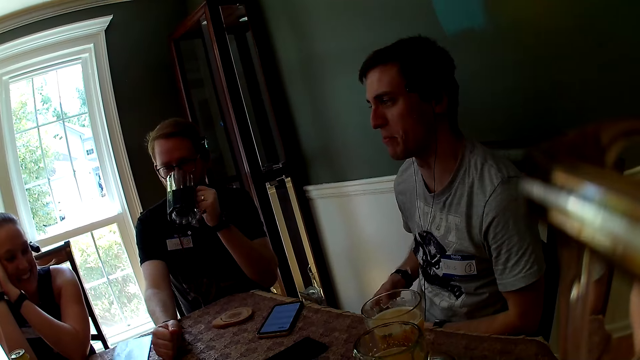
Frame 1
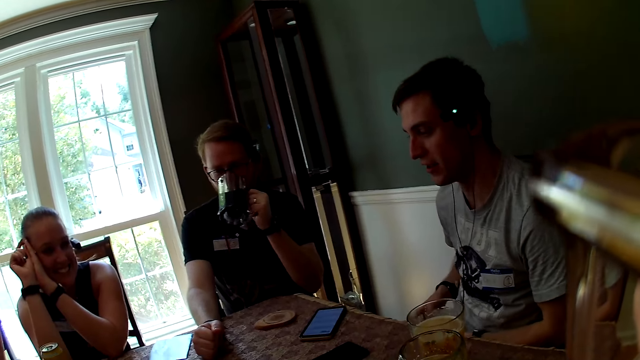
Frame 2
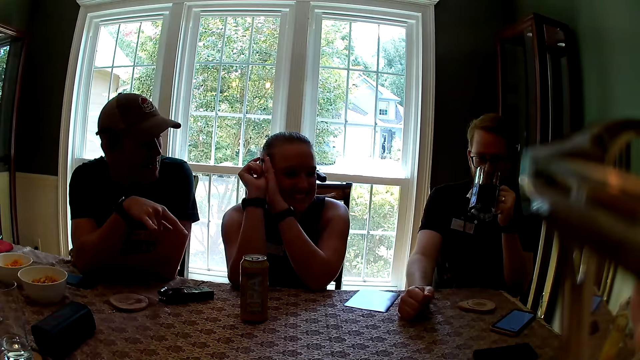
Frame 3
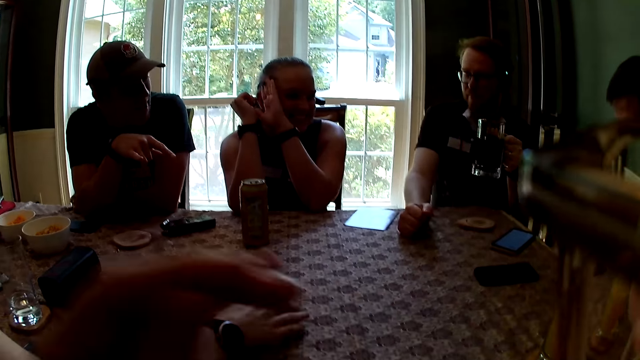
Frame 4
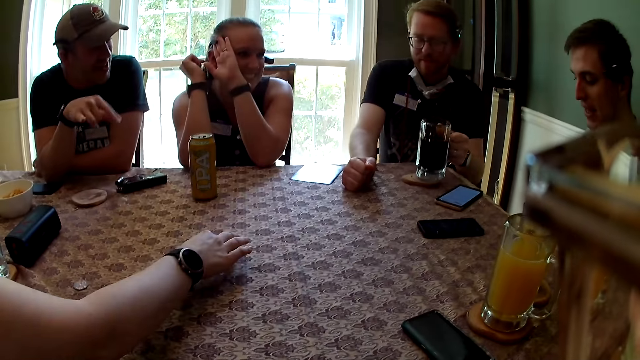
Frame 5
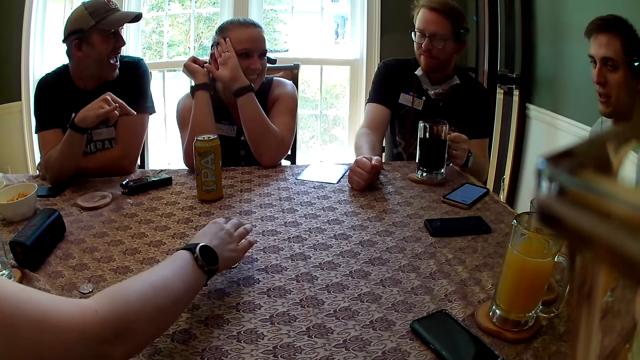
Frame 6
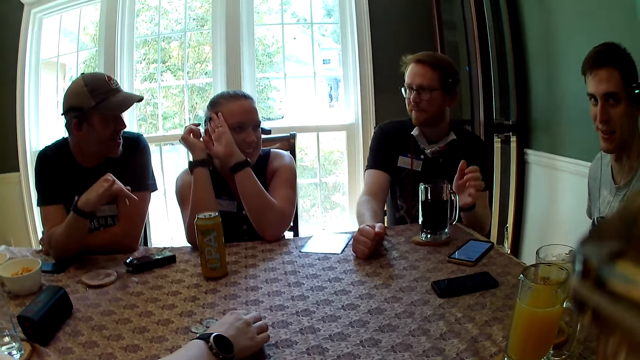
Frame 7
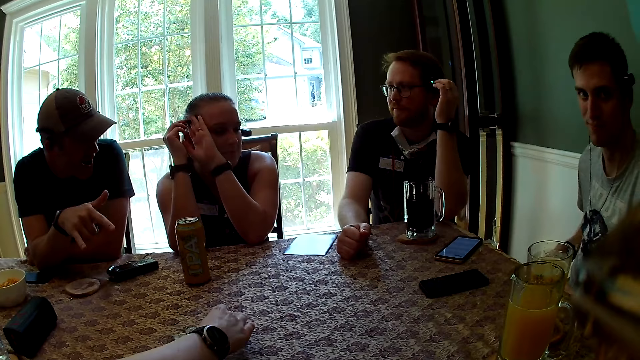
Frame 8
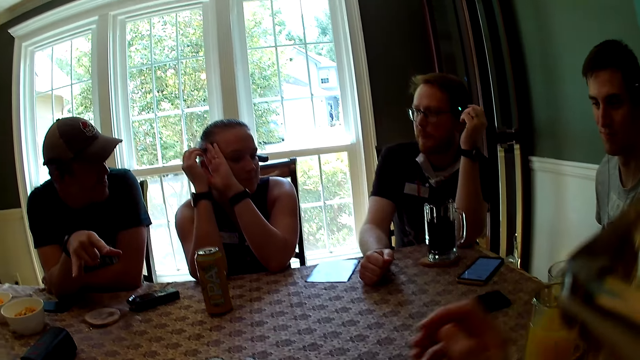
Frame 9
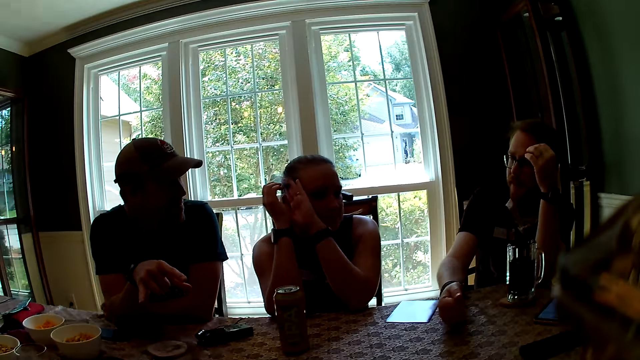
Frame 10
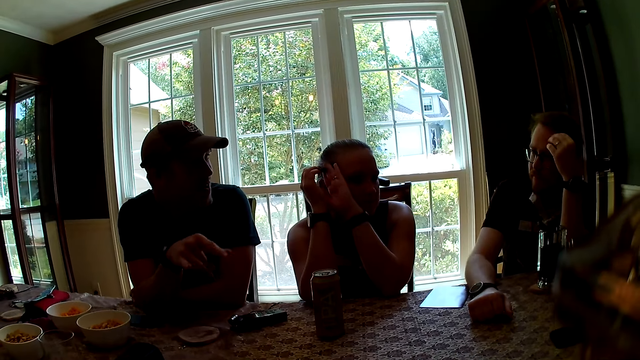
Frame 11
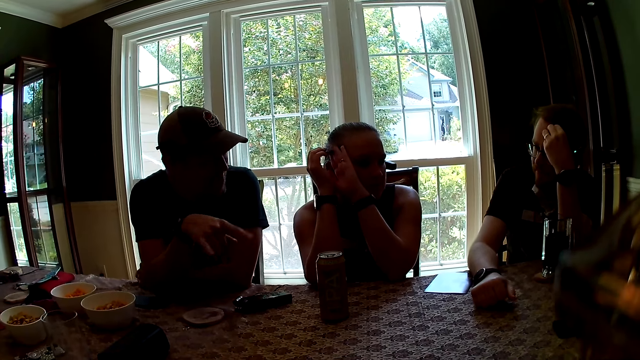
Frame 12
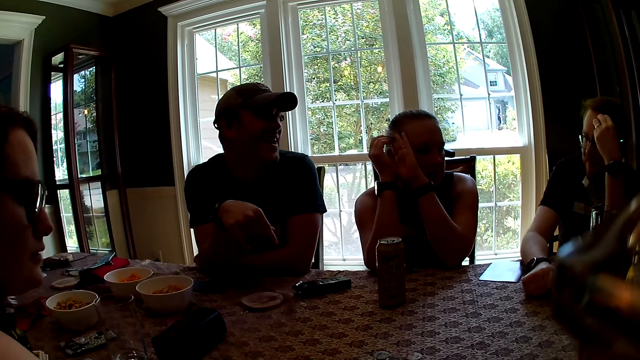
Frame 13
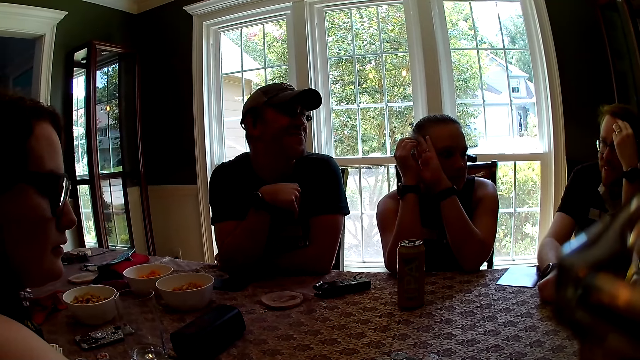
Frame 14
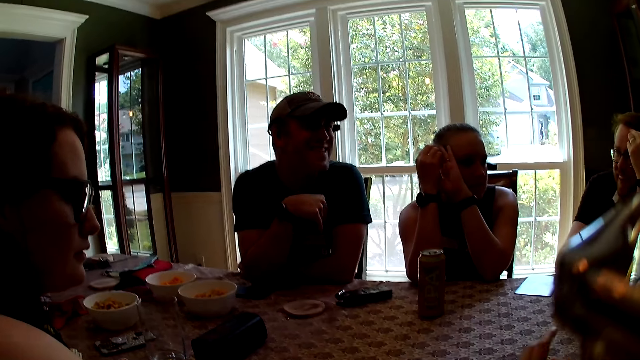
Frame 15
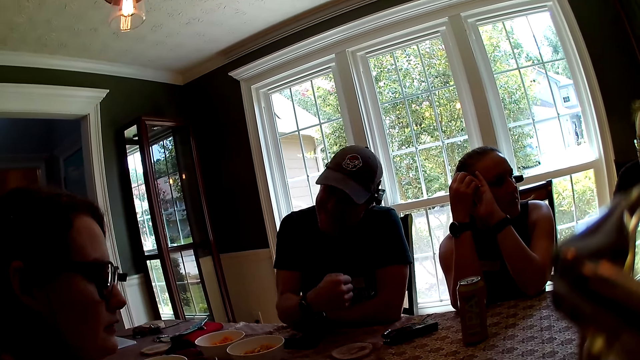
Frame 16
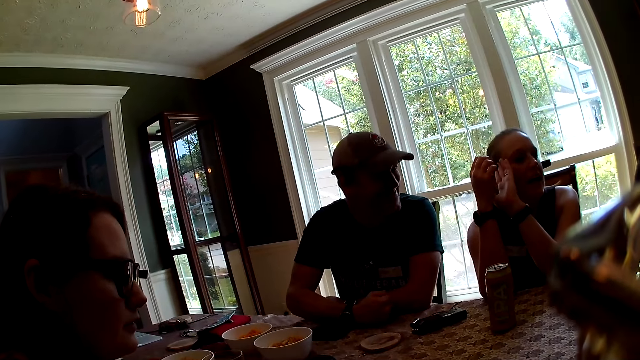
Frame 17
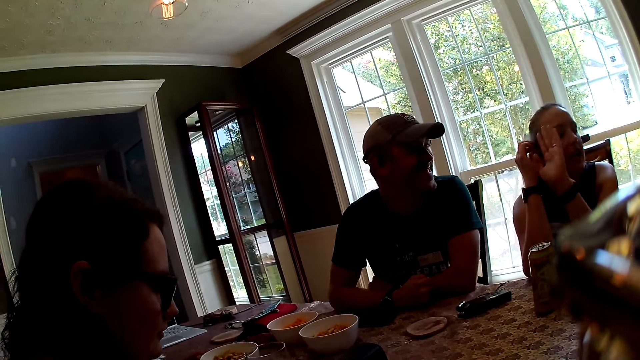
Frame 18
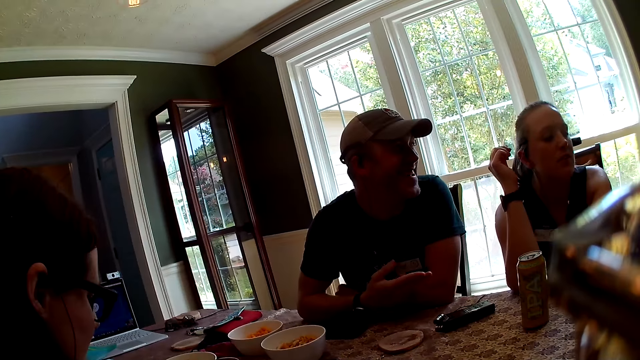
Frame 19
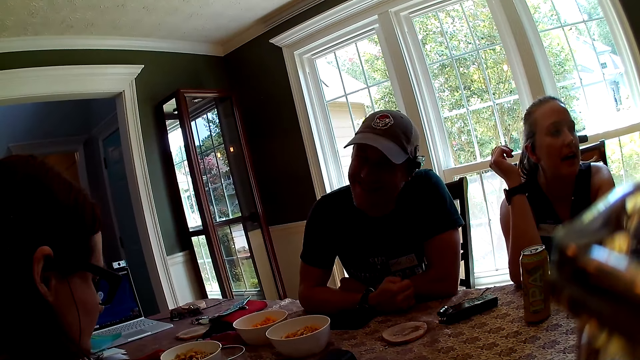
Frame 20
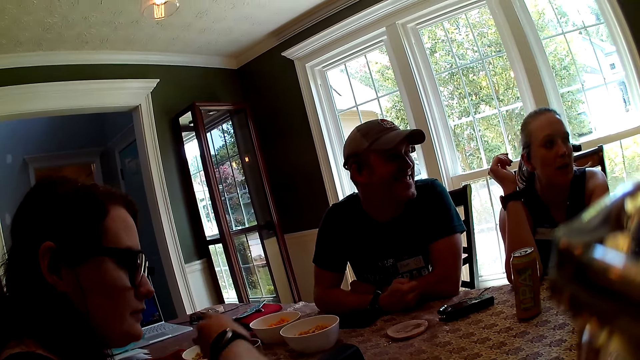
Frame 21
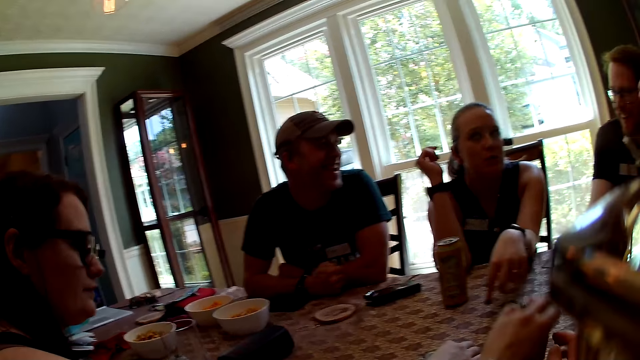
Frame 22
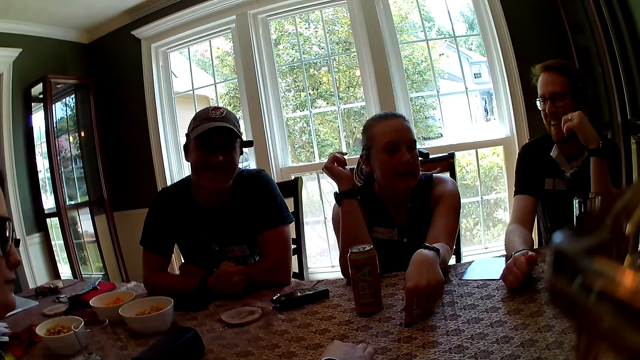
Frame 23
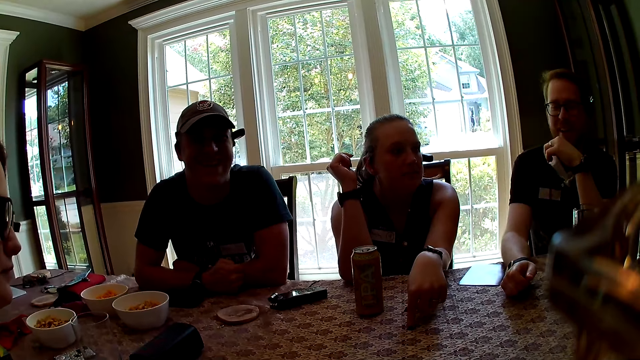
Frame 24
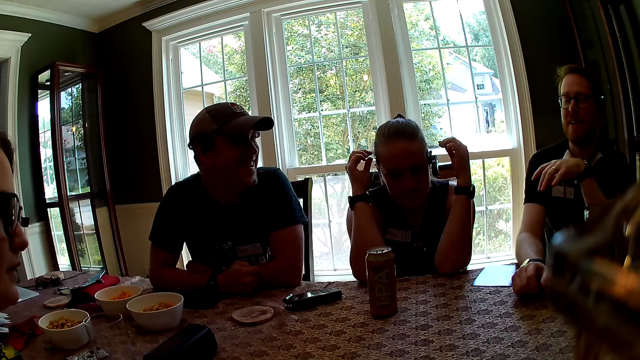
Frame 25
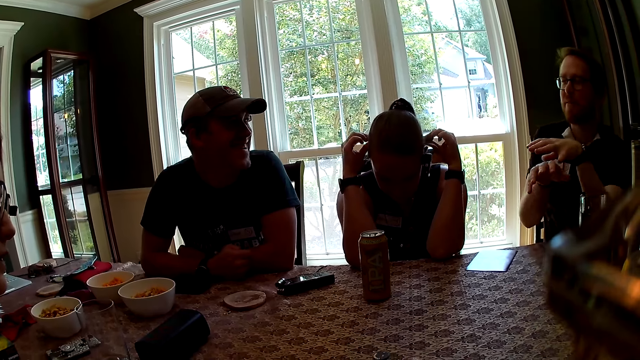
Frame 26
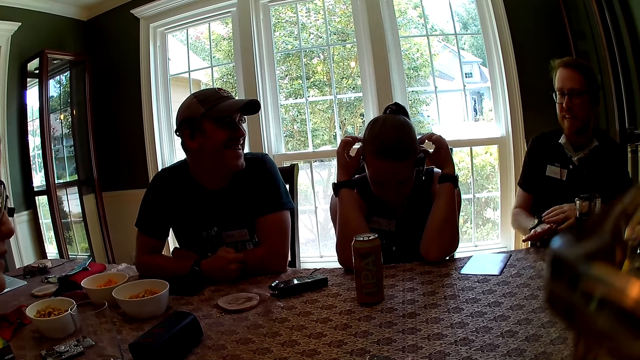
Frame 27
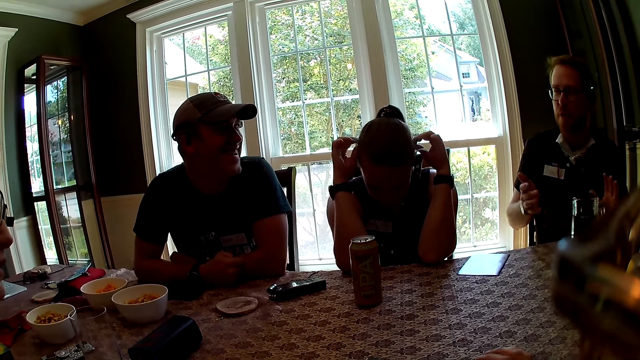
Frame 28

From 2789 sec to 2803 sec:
The camera wearer looks around. The woman counts the tokens on the table with her right hand. A man drops the cup of beer on a coaster on the table with his left hand. Another man hits the table with his right hand. The camera wearer touches playing cards.

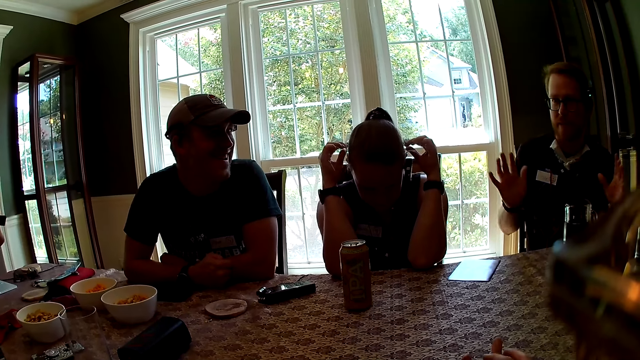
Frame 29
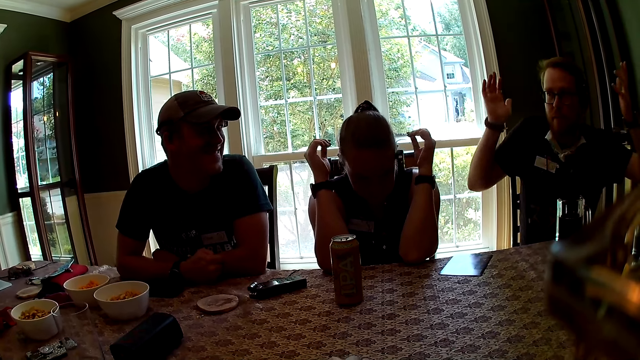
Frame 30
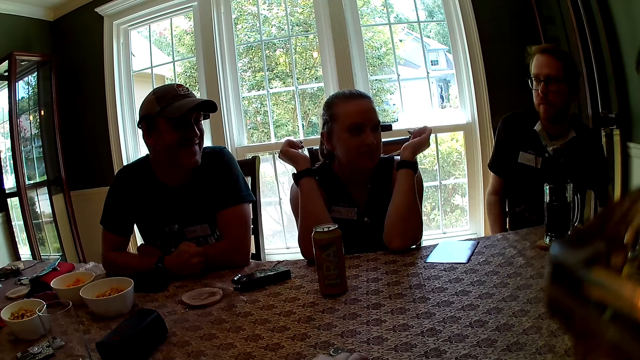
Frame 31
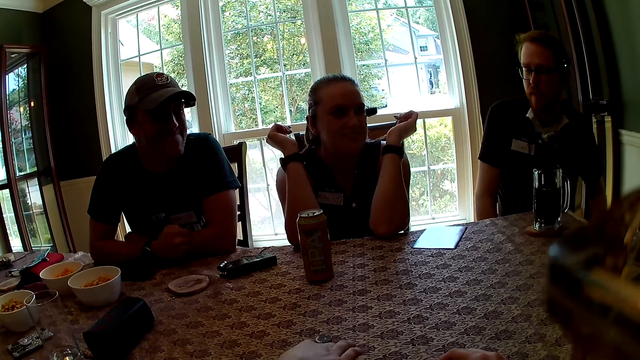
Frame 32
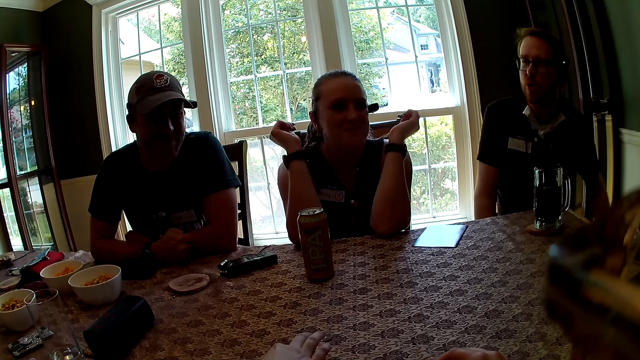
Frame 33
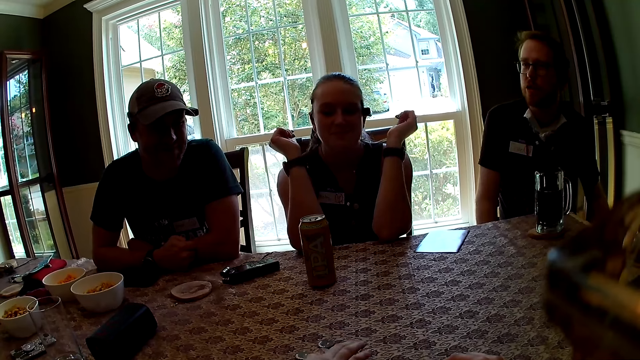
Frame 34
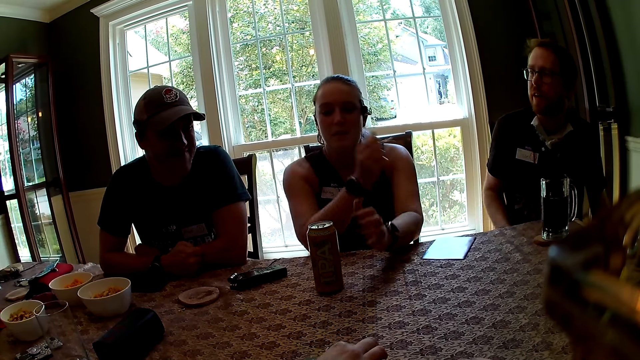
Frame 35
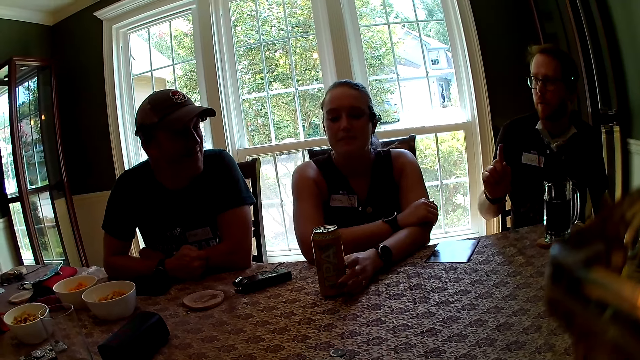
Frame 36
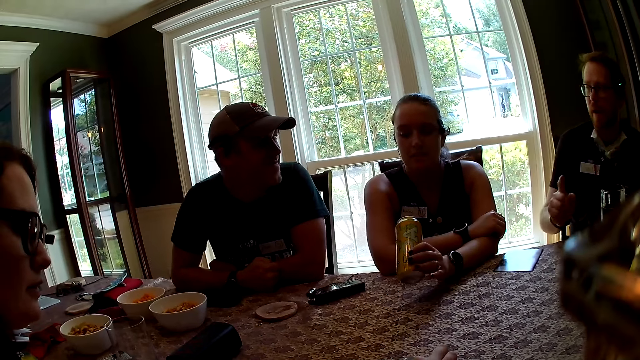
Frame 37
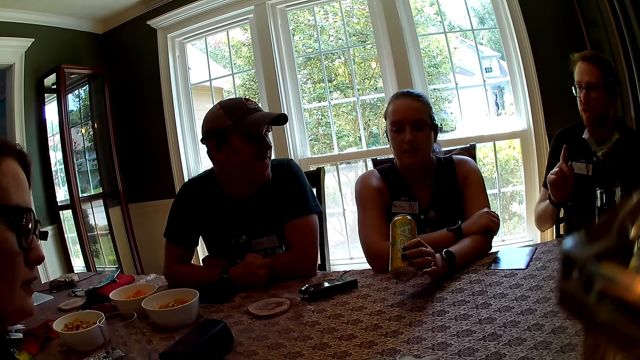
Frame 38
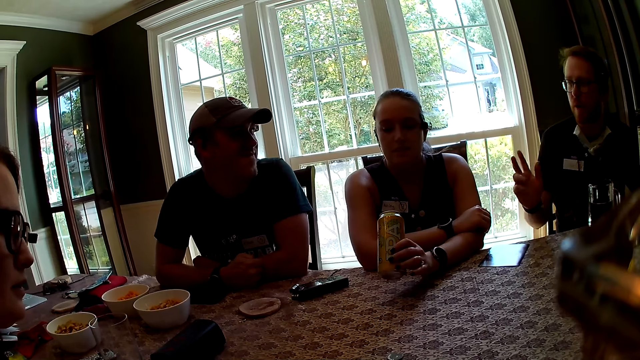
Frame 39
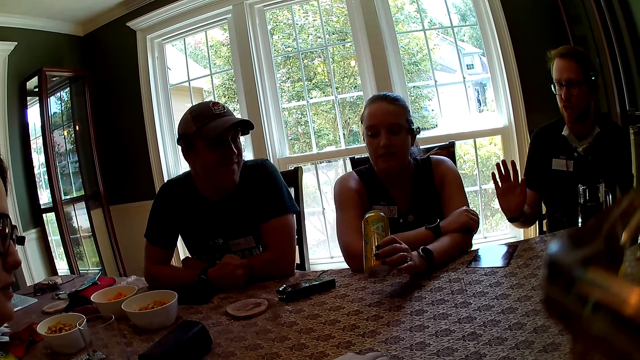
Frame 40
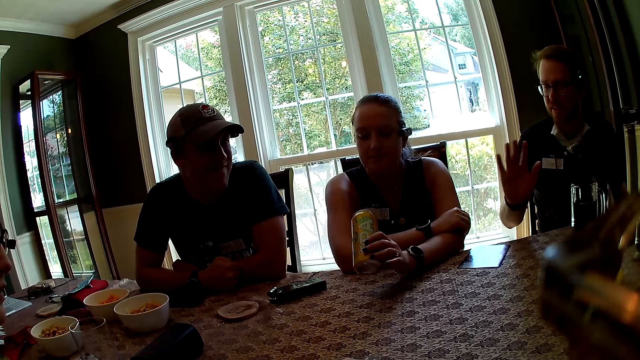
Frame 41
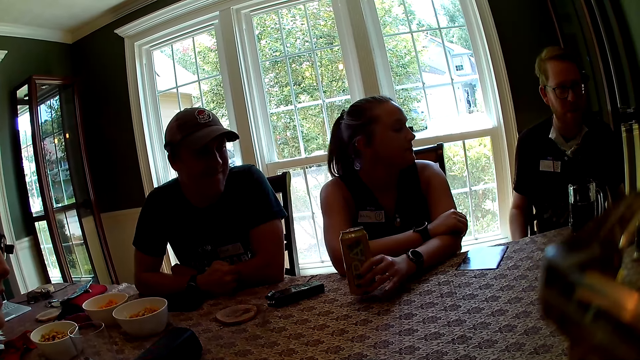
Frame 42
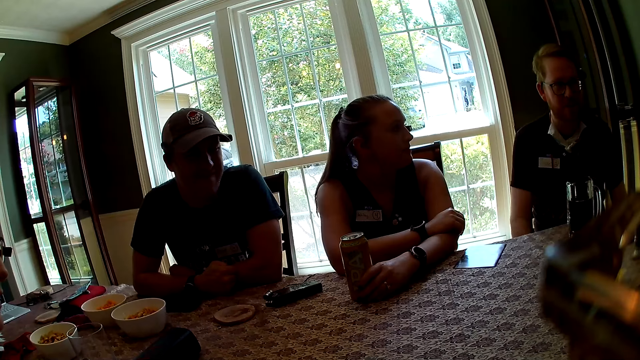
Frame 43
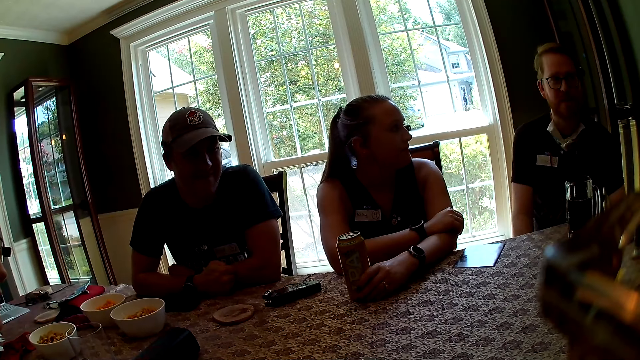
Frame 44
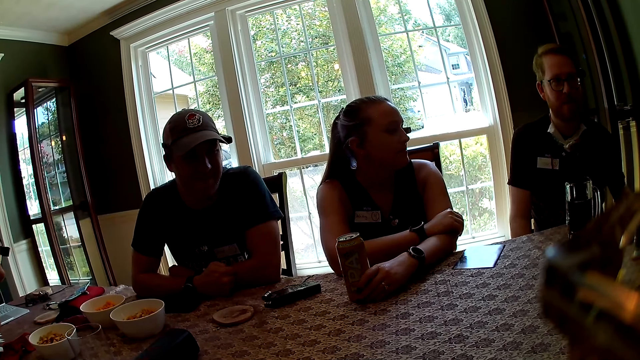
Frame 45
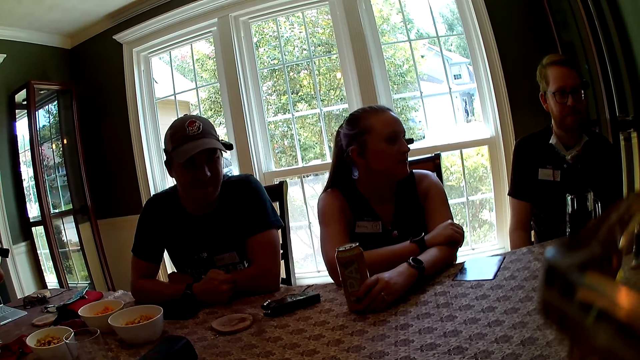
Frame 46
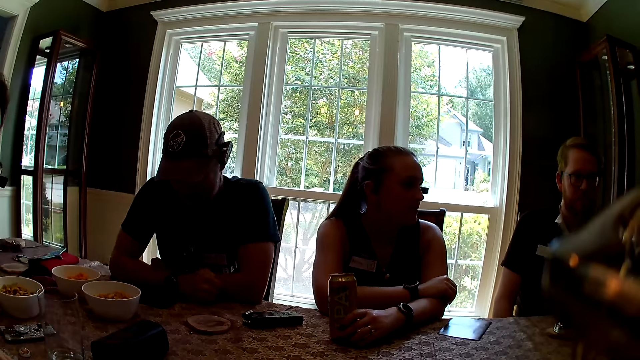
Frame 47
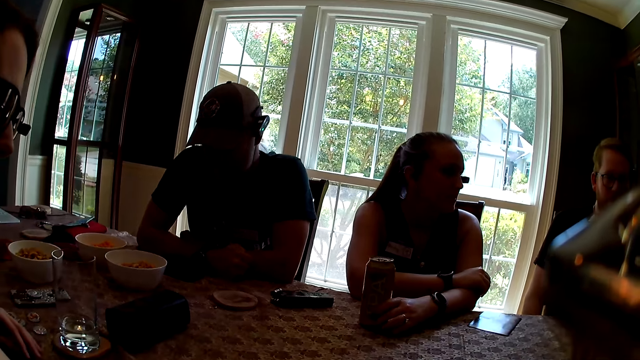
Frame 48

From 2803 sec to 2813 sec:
The camera wearer looks around. The woman picks up a can of beer from the table with her left hand. The woman drops the can of beer on the table with her left hand.
